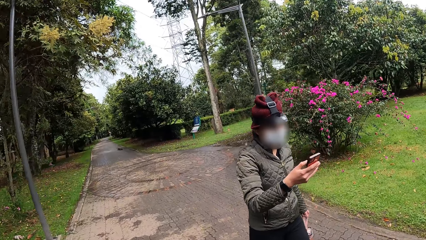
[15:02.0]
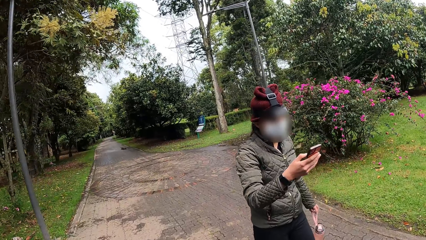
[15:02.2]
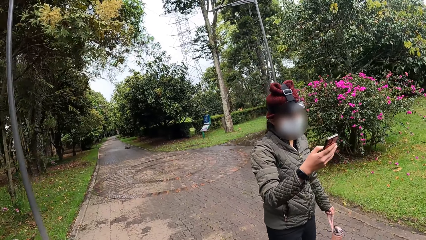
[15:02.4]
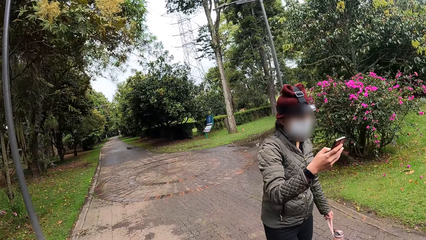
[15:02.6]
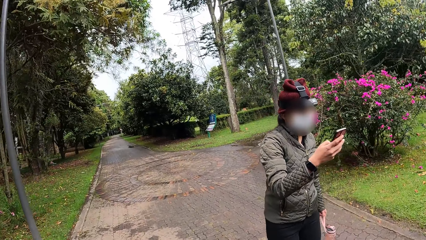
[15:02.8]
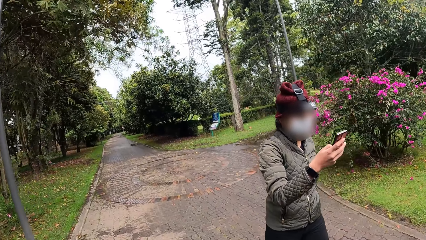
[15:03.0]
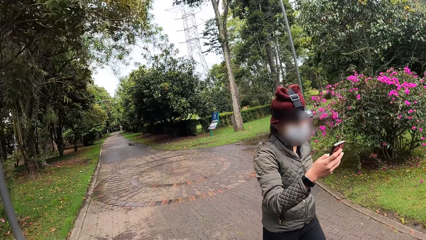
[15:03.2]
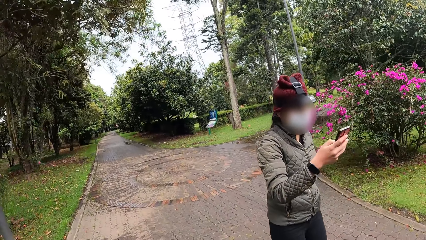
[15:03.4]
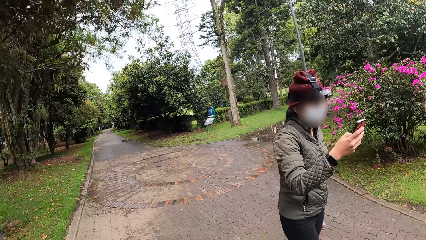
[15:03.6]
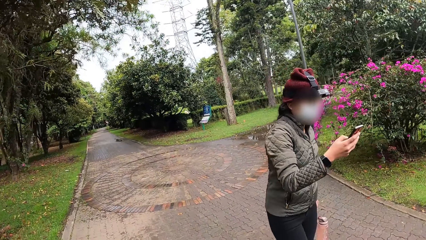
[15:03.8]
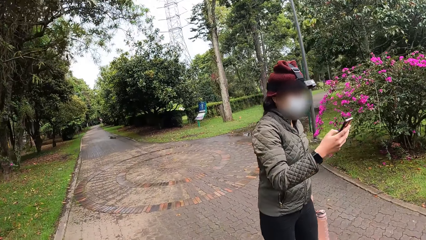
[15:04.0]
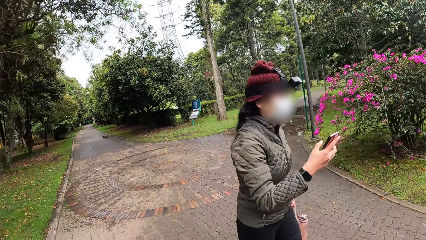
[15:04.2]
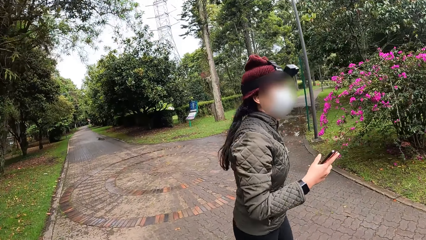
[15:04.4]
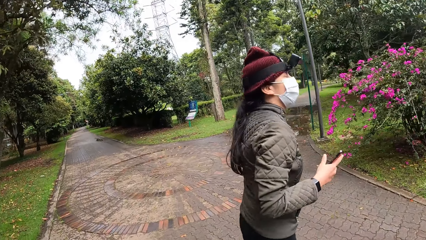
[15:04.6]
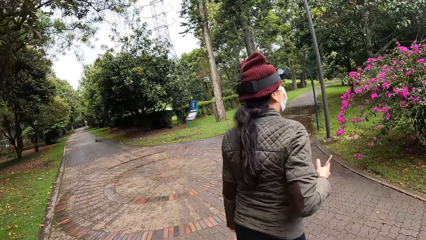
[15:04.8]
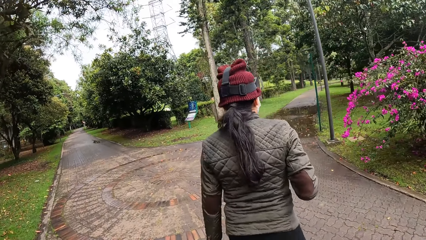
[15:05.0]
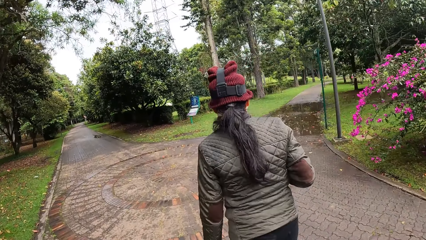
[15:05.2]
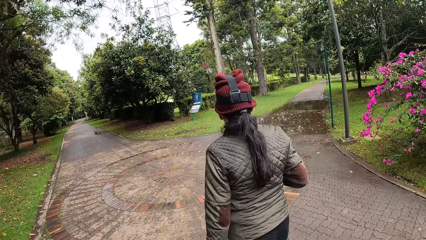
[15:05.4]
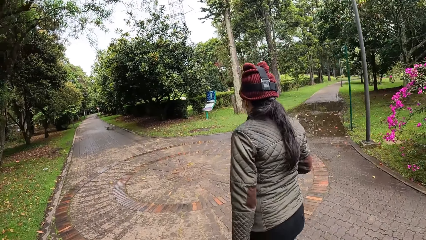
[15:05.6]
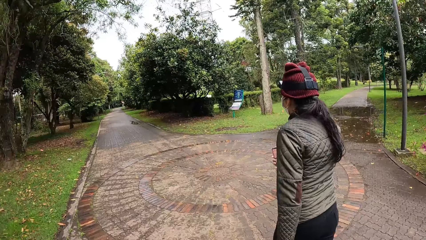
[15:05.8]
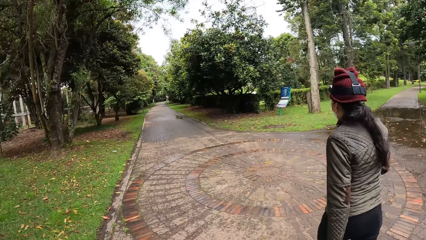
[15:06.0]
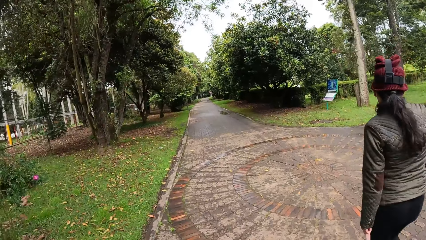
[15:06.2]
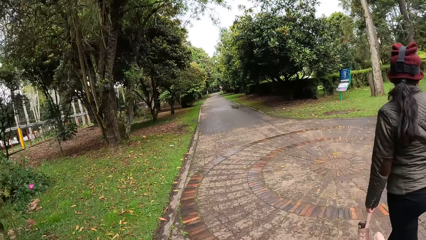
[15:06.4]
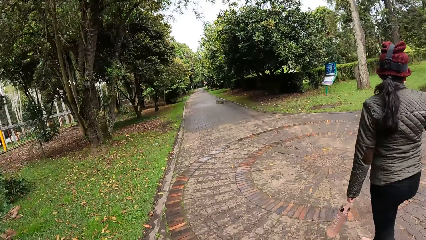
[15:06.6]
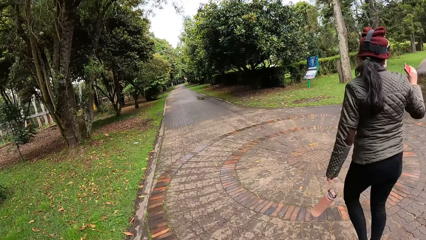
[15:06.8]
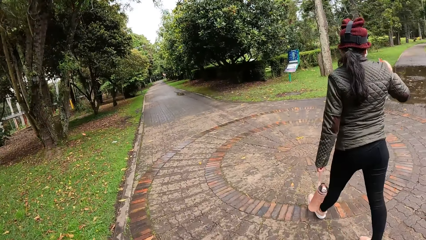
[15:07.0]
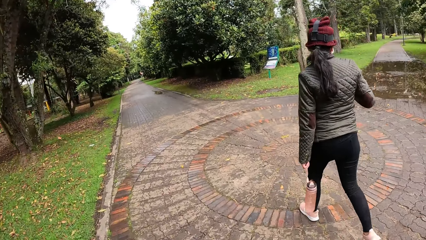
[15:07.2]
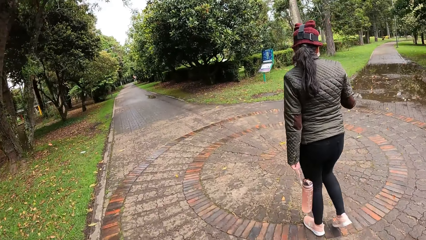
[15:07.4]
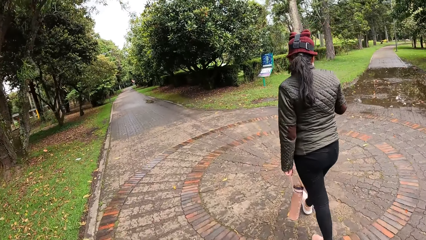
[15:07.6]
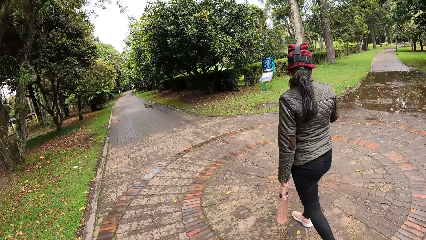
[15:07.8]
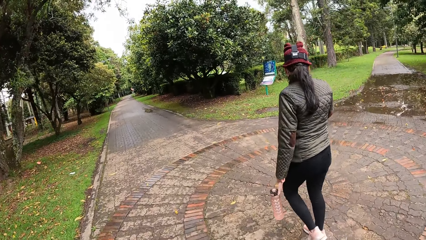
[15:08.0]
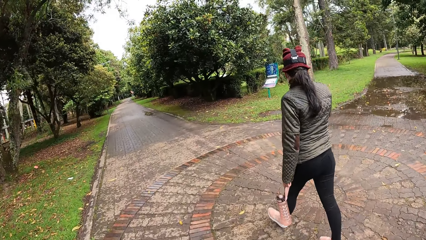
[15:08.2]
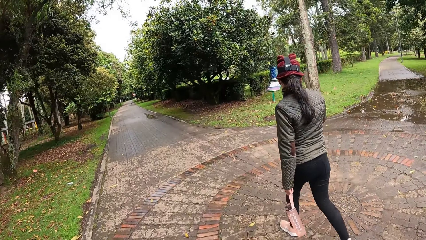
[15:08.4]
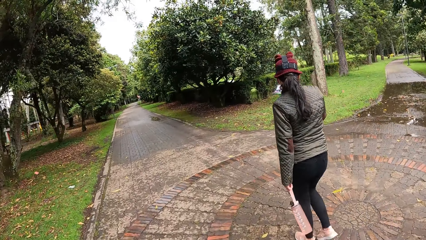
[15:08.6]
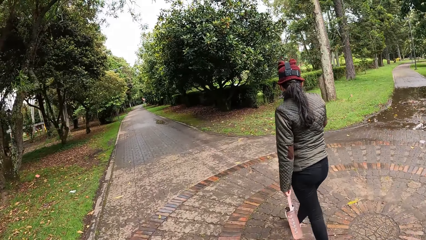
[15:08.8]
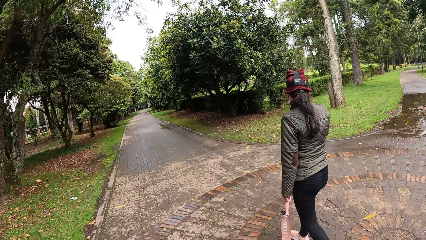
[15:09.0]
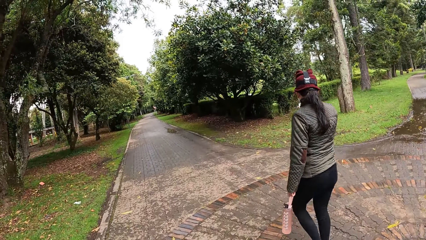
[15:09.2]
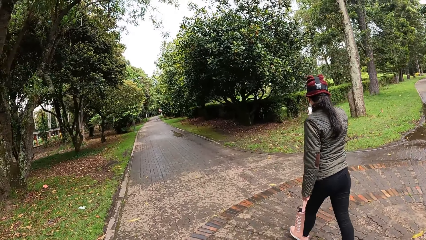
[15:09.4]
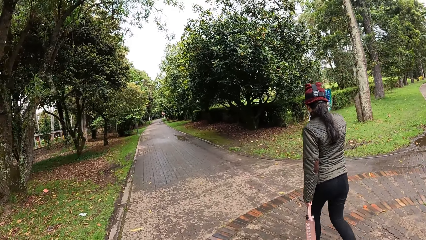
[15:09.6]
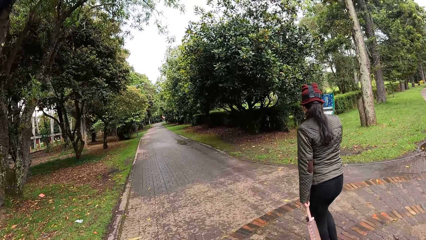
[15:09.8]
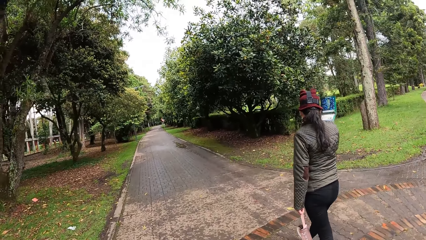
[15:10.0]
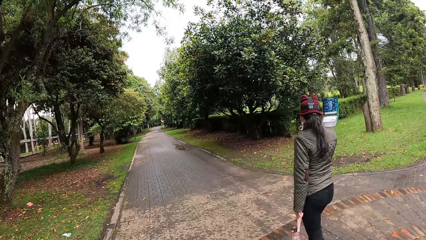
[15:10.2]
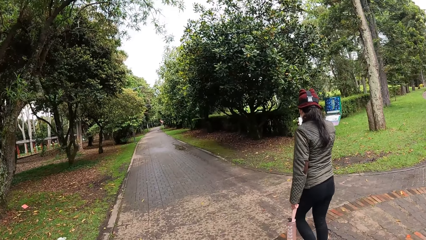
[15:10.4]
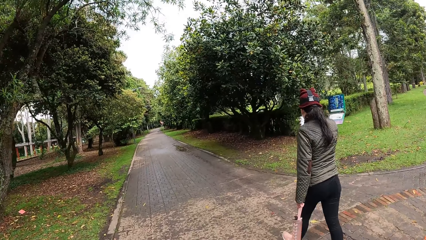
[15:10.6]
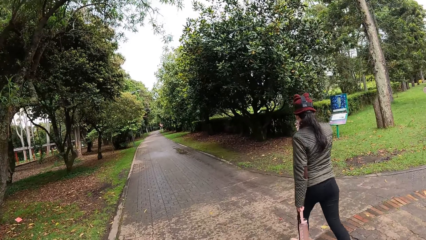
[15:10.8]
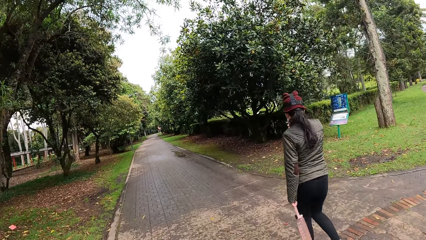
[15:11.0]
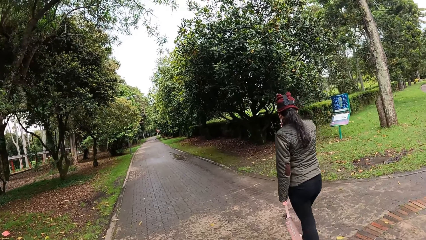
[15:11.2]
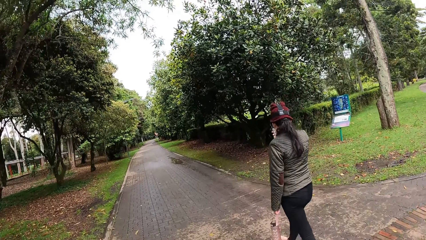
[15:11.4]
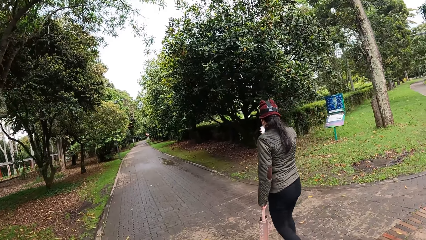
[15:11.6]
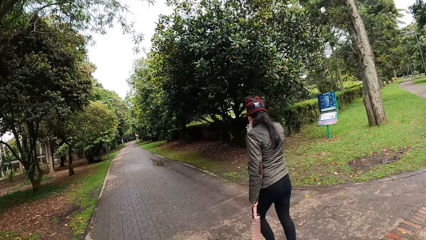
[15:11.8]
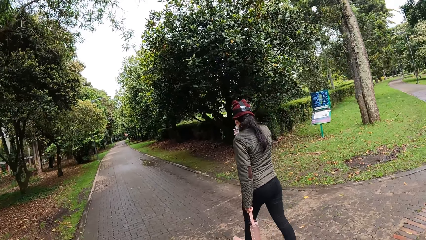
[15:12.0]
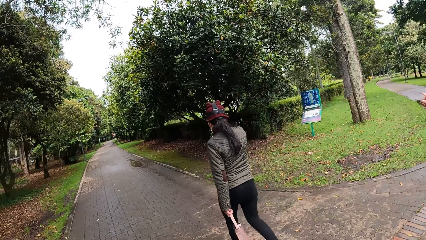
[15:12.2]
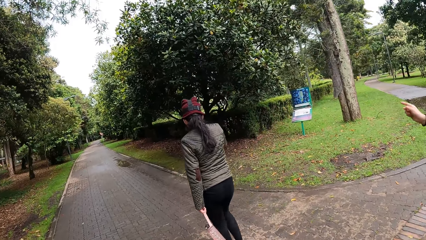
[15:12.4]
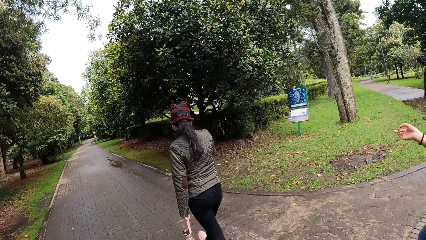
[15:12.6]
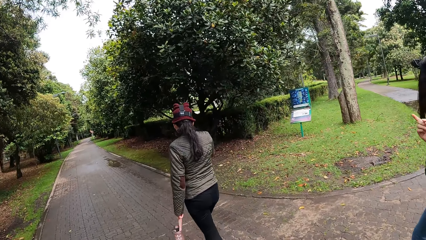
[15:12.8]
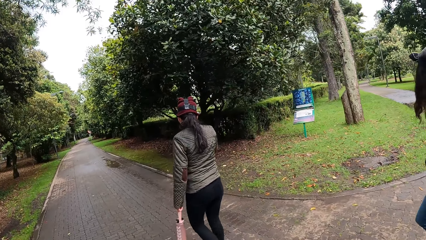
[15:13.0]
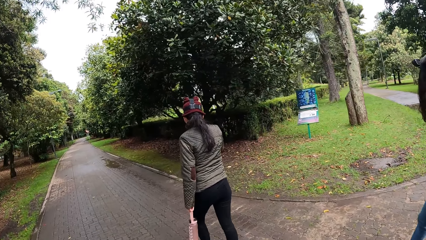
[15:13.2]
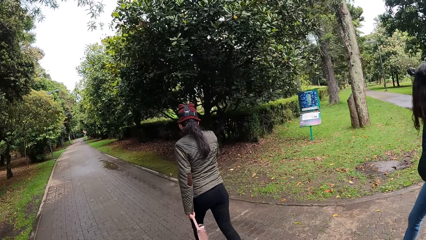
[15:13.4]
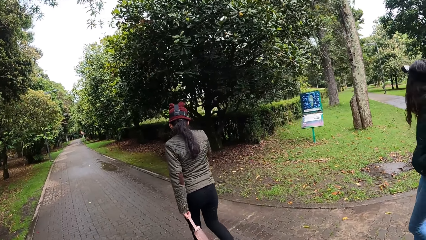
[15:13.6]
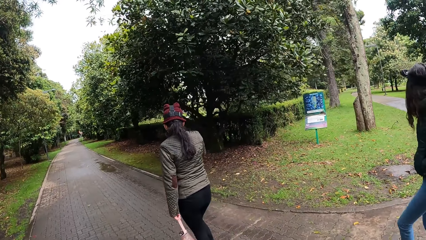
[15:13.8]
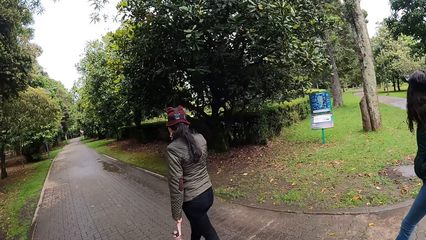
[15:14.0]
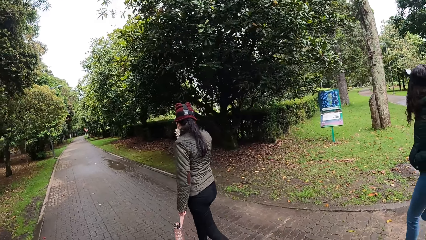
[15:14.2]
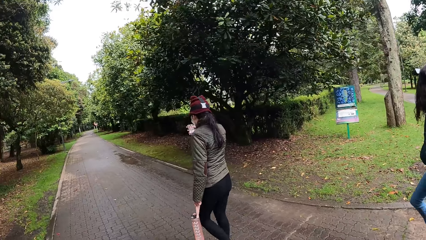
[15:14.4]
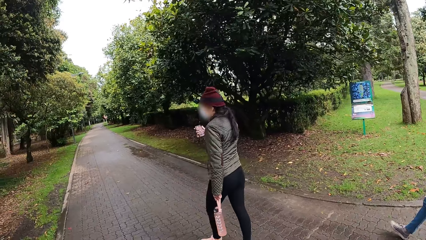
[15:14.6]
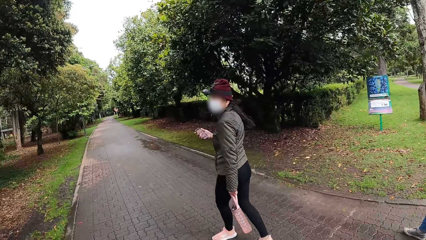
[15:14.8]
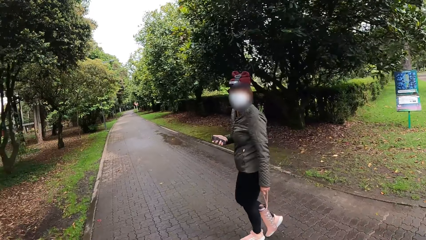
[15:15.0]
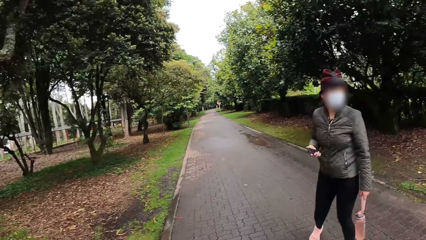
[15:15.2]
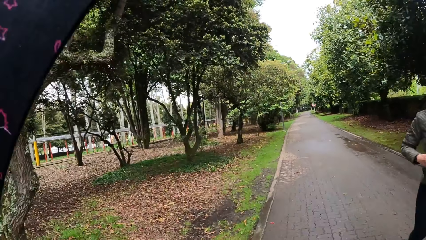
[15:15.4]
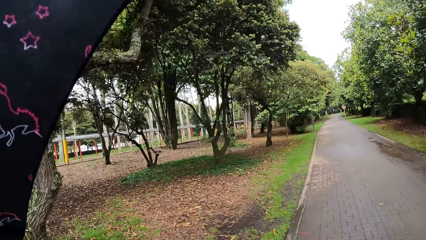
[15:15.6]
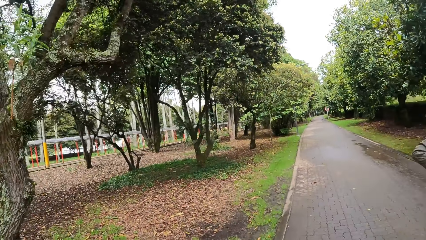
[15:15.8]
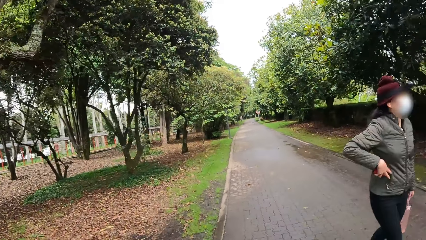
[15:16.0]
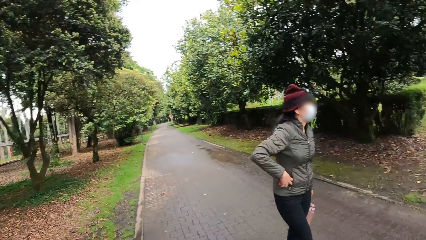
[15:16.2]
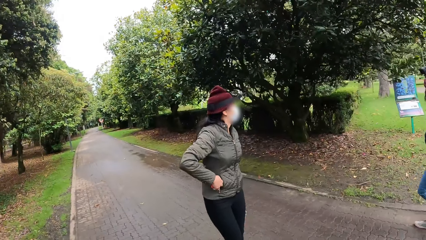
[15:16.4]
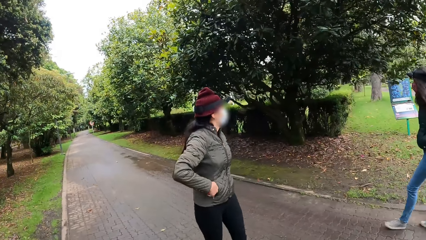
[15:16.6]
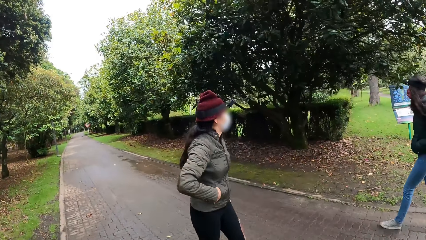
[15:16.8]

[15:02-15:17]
The woman puts the phone inside the pocket of the jacket on her body with her right hand.
